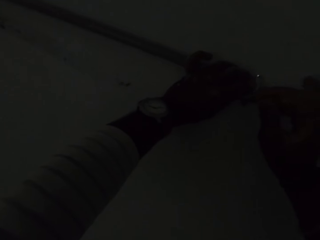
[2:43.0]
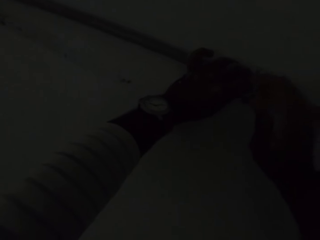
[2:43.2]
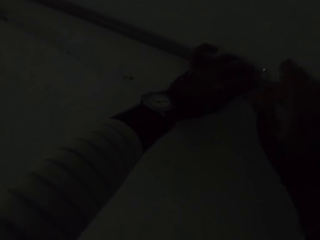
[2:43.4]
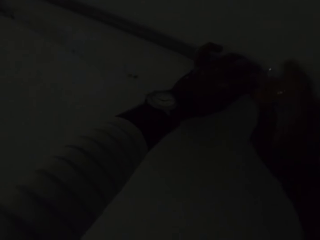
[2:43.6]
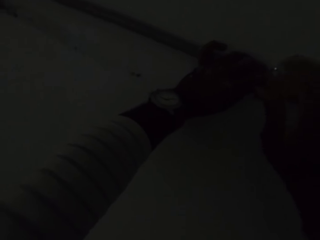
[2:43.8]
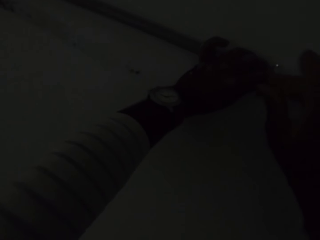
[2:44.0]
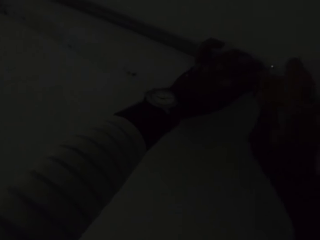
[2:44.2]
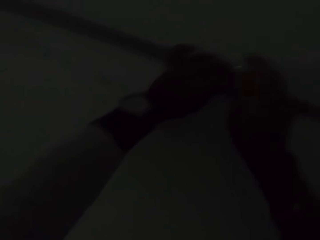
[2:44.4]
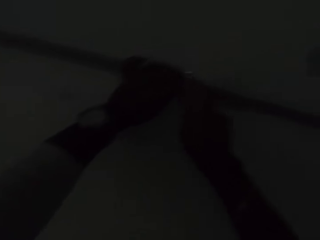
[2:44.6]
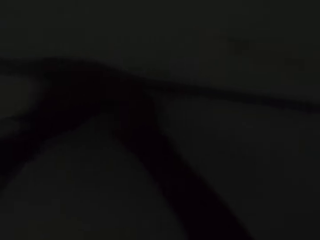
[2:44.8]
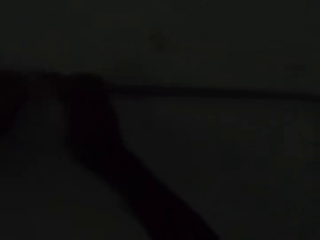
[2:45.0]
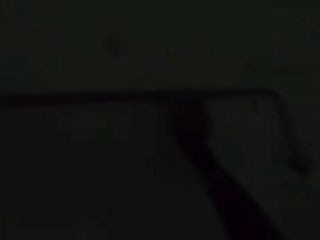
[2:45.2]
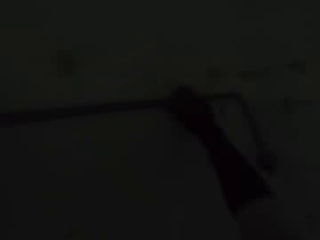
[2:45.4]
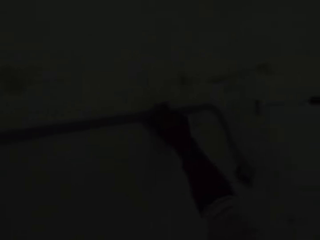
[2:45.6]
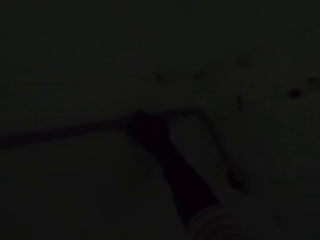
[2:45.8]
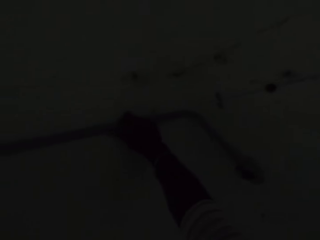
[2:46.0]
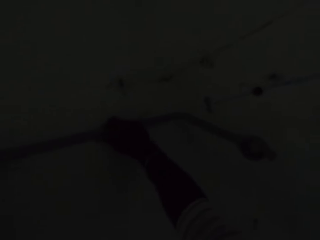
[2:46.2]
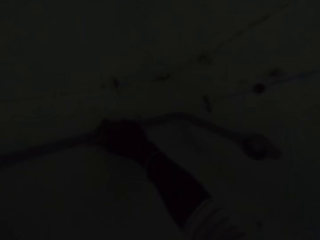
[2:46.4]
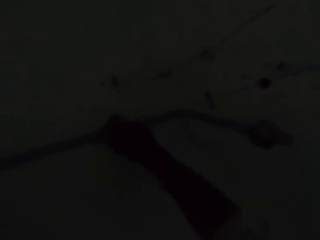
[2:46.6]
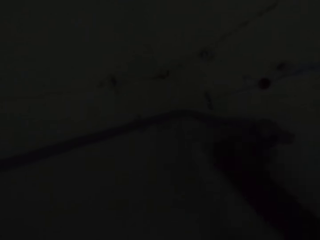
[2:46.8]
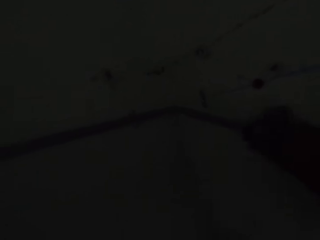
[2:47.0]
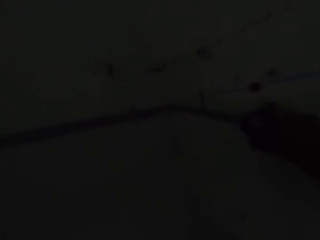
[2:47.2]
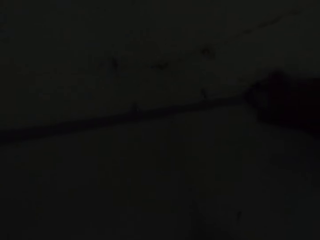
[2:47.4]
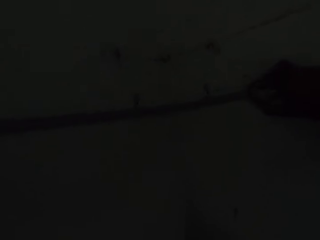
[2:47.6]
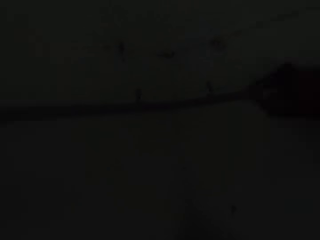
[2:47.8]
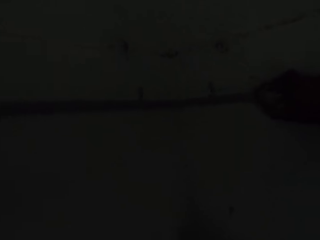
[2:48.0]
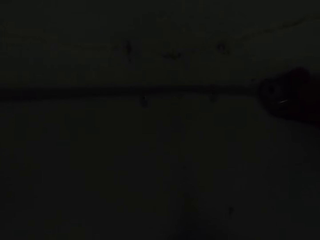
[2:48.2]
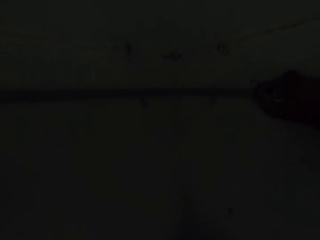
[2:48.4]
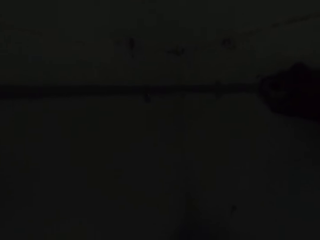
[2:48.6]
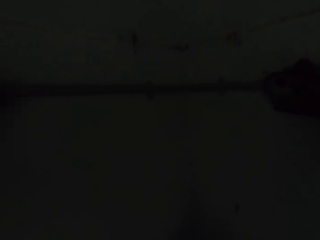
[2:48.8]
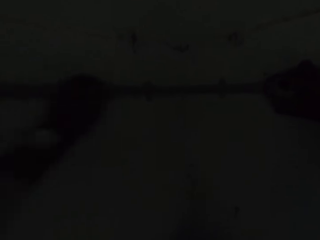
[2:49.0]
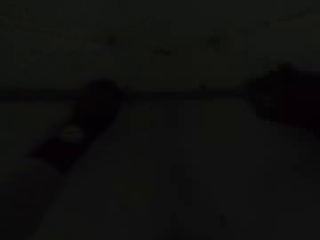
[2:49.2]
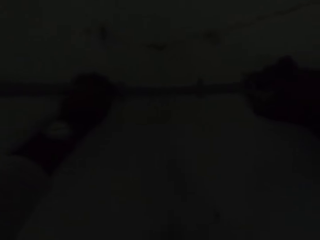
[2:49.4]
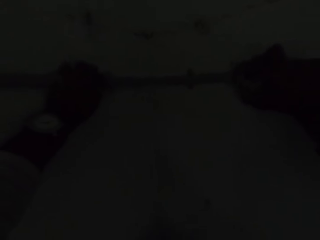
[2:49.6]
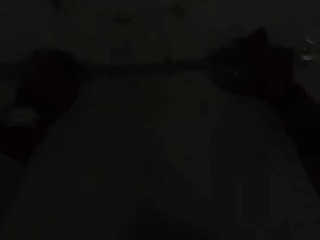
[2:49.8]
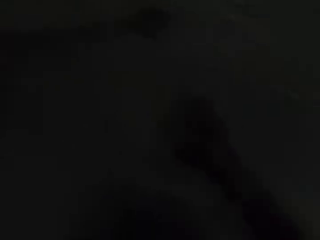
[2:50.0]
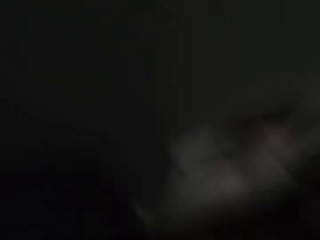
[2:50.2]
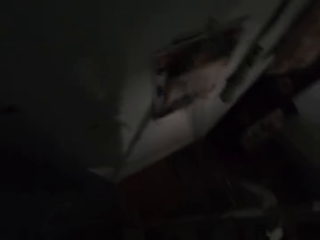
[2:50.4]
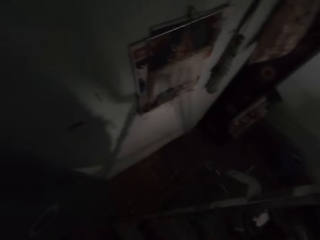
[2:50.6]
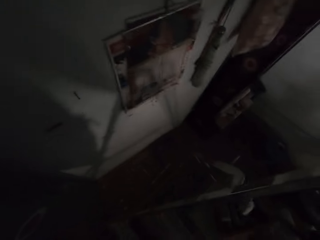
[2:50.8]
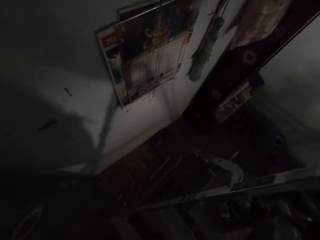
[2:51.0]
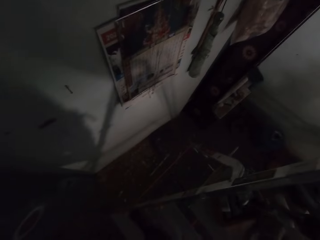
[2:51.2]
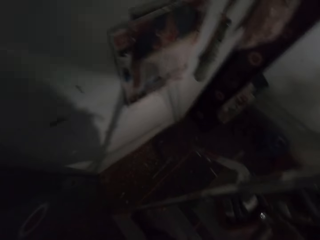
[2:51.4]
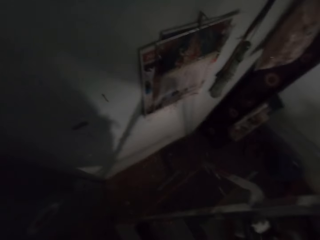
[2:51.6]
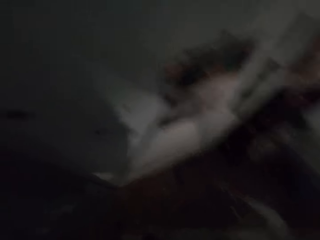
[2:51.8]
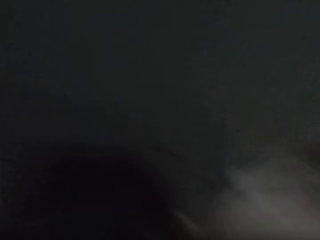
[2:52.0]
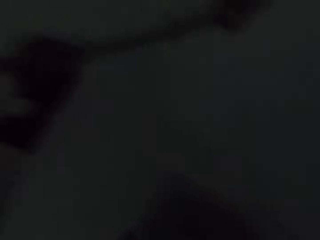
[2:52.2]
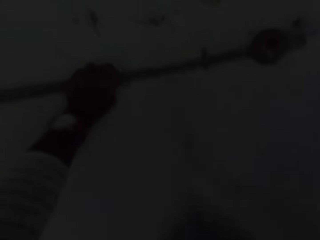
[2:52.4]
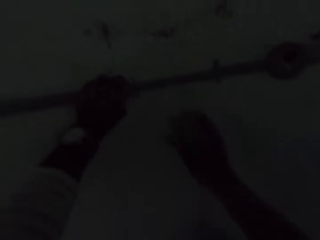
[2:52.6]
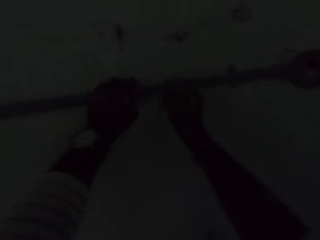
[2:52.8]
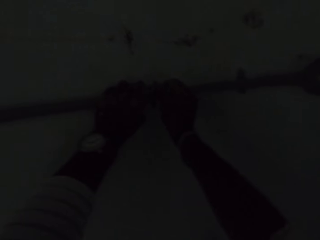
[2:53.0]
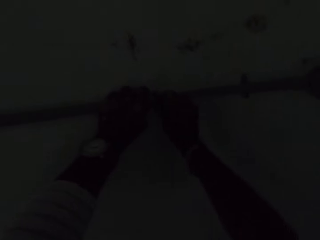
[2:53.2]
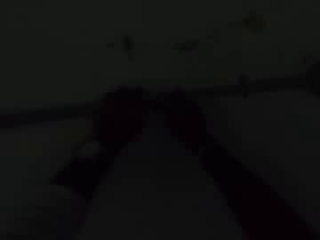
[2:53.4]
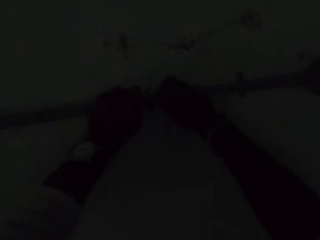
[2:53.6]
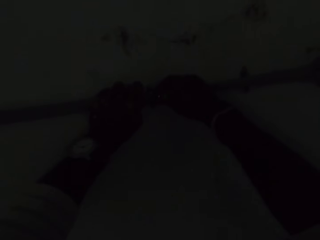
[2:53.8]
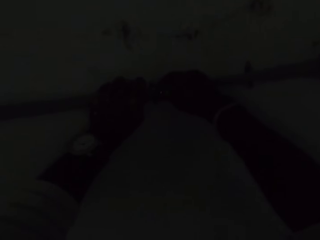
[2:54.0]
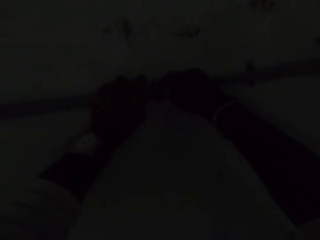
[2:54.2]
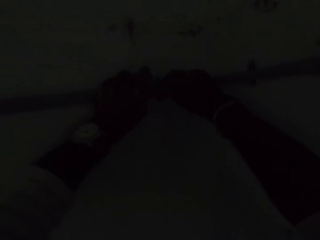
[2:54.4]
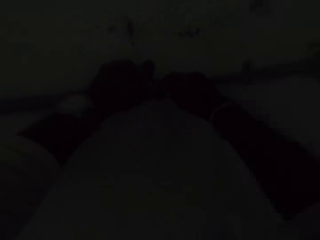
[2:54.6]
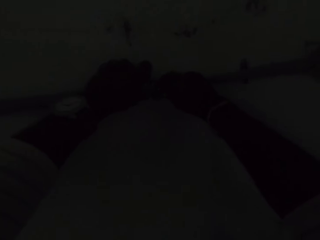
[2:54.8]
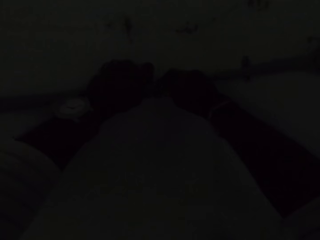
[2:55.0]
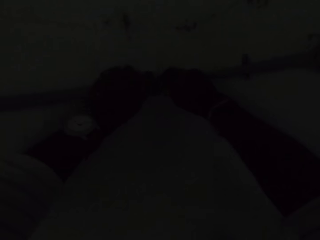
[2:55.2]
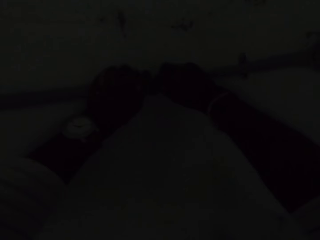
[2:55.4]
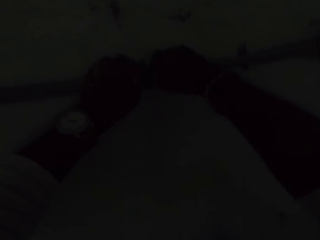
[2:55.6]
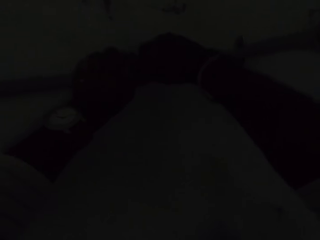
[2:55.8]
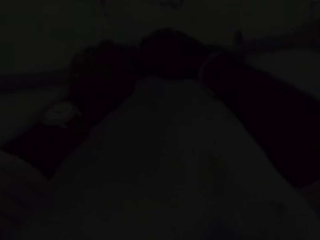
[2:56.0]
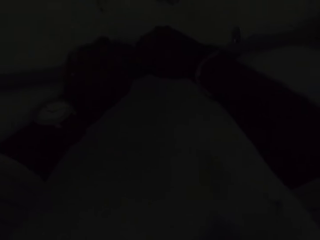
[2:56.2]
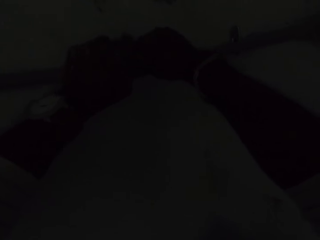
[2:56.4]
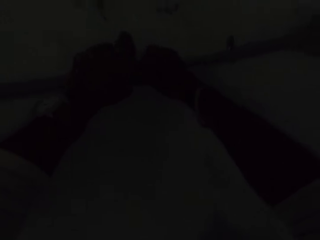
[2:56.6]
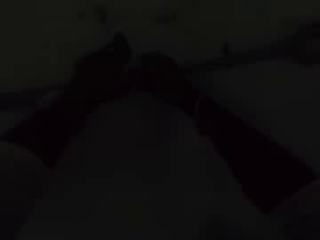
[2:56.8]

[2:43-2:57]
The camera wearer tightens the screw on the wall clip with the screwdriver in his right hand. He adjusts the plastic pipe on the wall with his right hand. He picks up a wall clip from the container on the ladder with his right hand. He fastens the plastic pipe to the wall with the wall clip in his right hand.

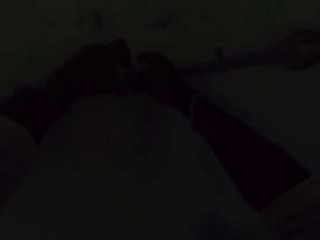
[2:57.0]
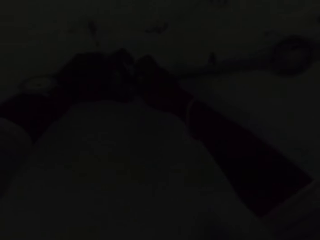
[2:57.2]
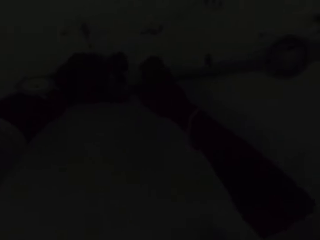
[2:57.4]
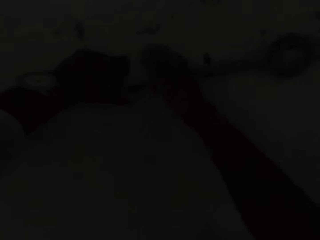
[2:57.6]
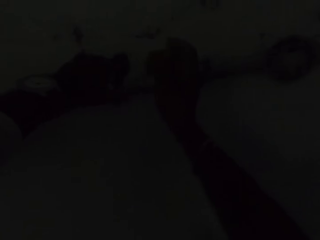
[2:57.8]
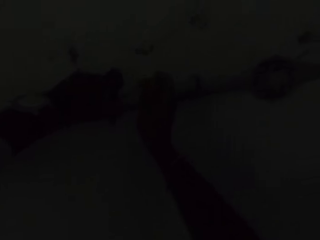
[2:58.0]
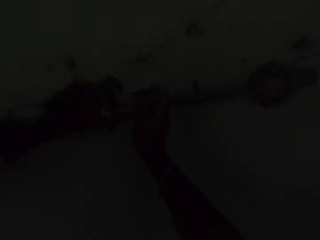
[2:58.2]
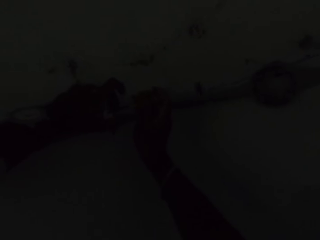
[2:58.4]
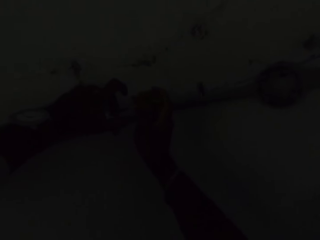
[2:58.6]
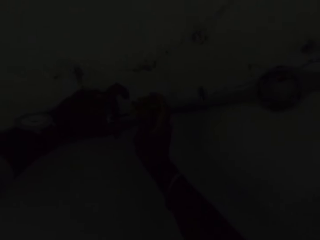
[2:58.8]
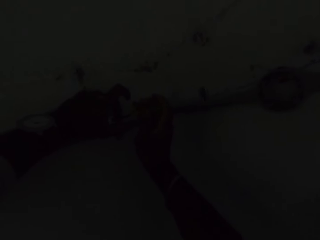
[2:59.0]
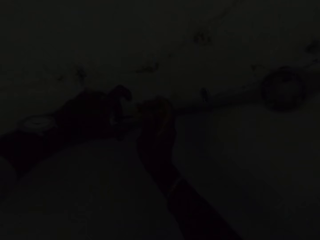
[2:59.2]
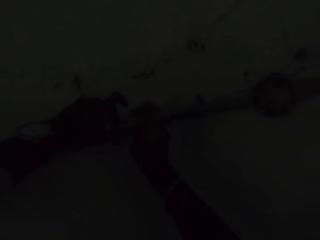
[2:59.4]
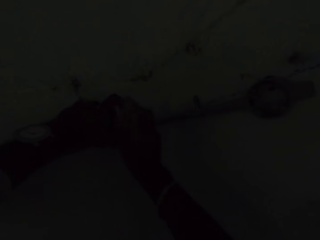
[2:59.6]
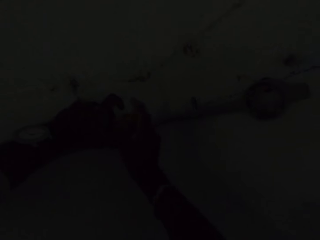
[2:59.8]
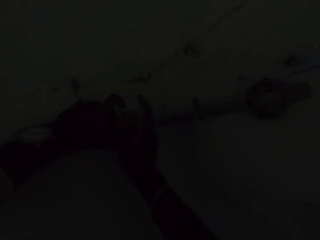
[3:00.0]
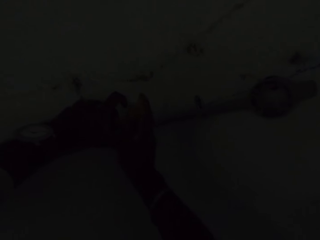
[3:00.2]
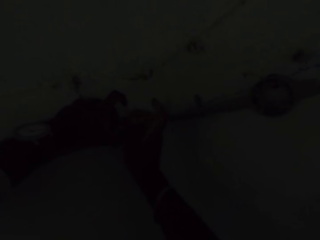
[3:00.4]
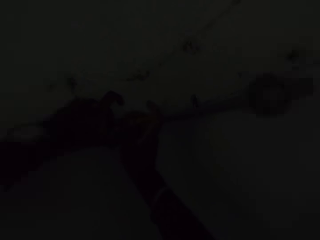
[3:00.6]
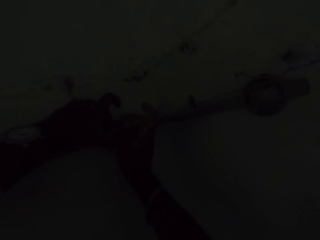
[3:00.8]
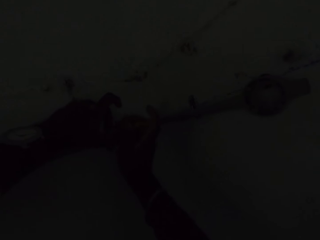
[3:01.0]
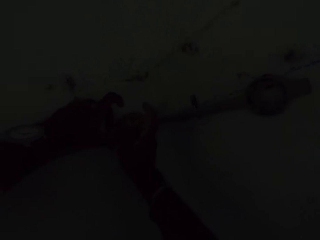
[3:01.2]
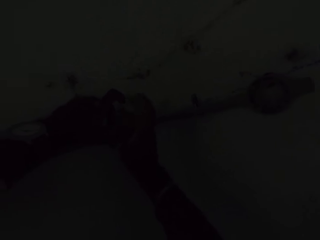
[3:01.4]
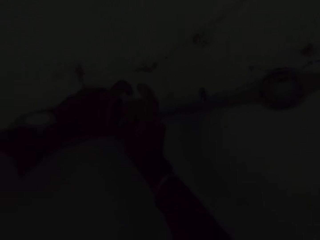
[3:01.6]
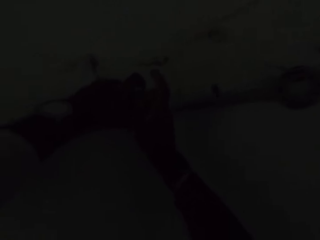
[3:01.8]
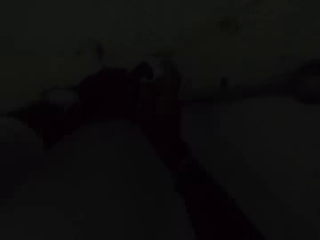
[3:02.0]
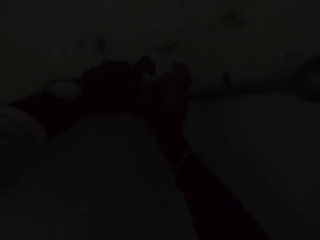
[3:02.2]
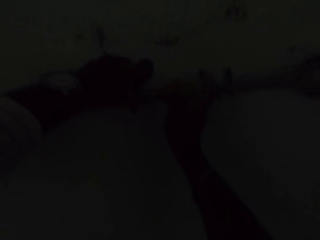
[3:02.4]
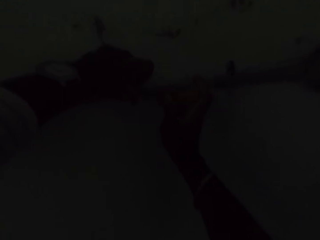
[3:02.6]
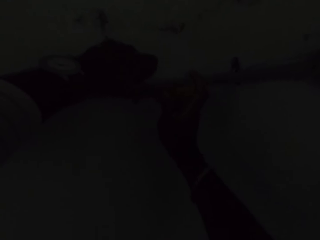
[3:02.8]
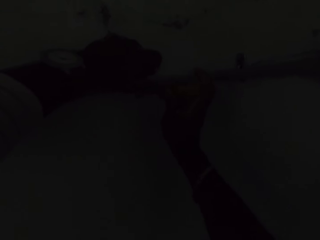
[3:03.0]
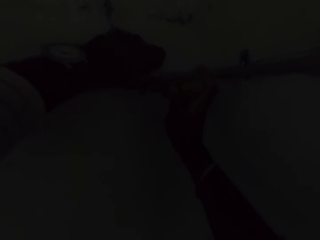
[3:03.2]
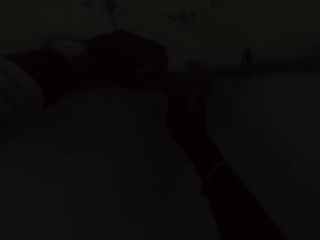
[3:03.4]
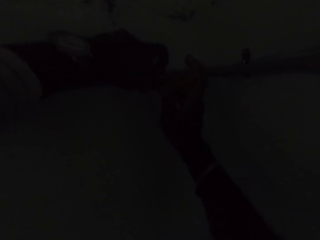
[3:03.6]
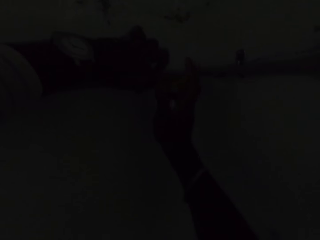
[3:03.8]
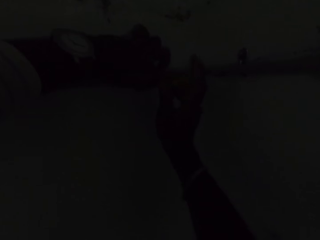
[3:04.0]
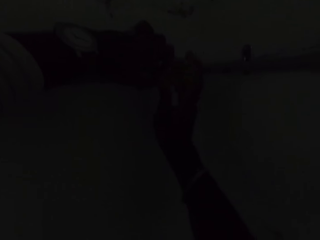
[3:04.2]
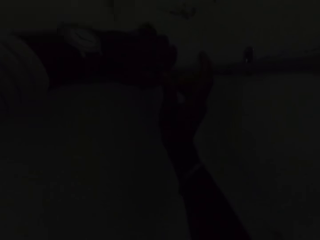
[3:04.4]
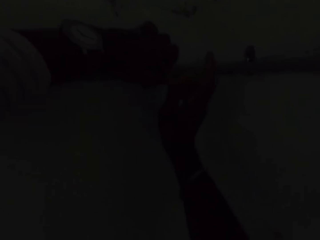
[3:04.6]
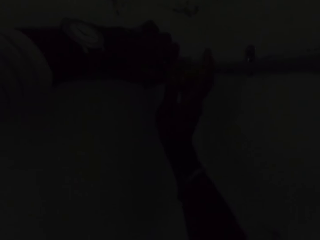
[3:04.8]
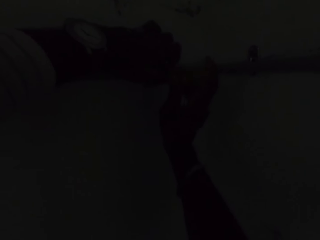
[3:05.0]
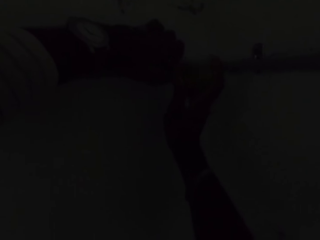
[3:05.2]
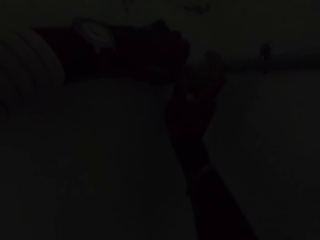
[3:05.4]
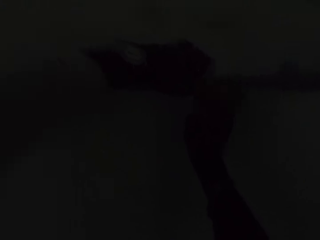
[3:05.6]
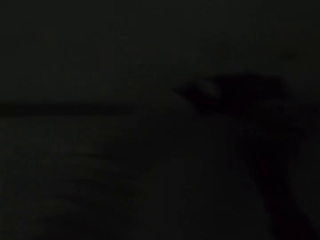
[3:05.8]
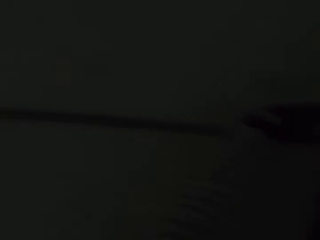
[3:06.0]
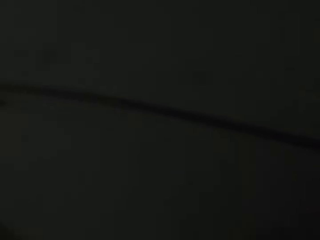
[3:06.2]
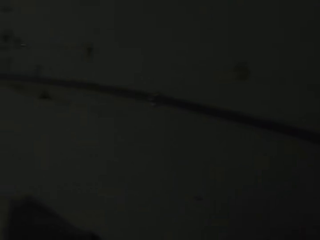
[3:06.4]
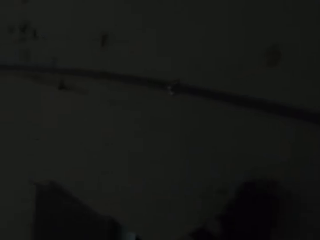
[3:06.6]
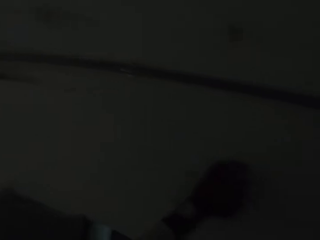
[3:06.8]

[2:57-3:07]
The camera wearer tightens a screw on the wall clip with the screwdriver in his right hand. He tightens a screw on the wall clip with the screwdriver in his right hand again.
